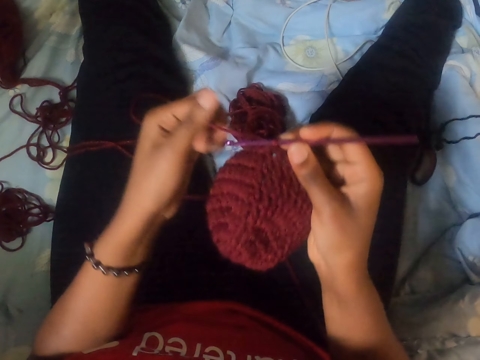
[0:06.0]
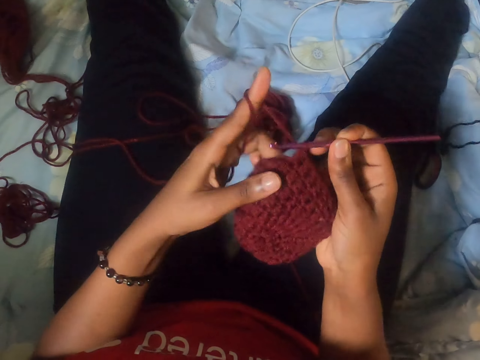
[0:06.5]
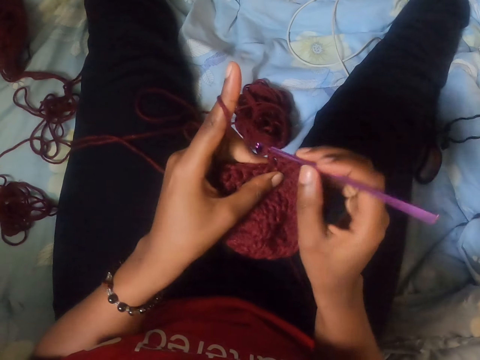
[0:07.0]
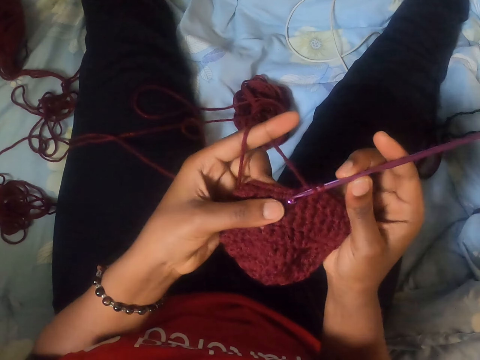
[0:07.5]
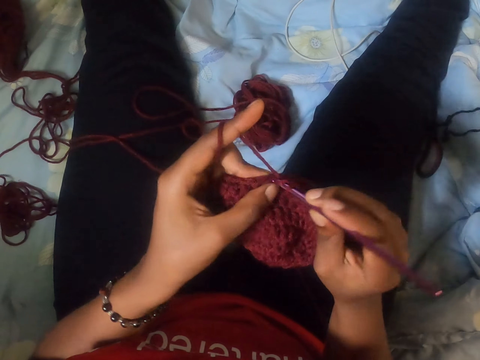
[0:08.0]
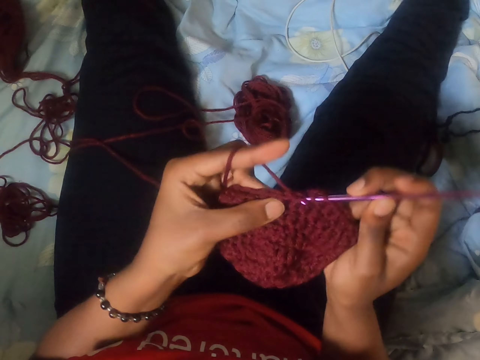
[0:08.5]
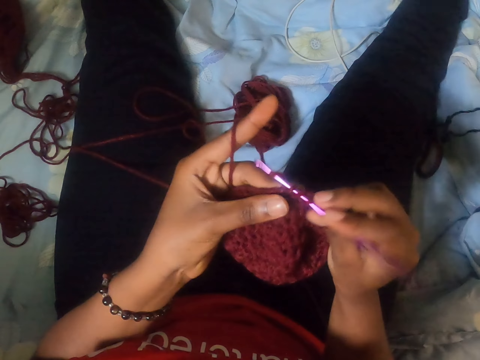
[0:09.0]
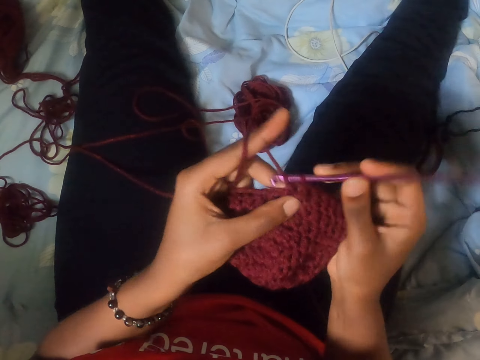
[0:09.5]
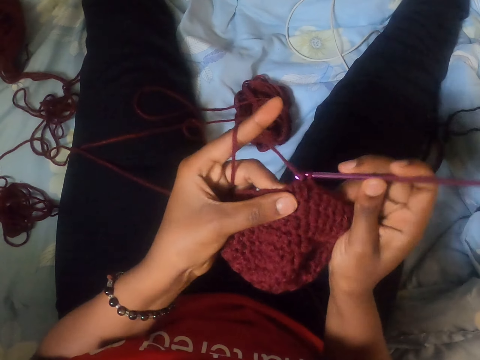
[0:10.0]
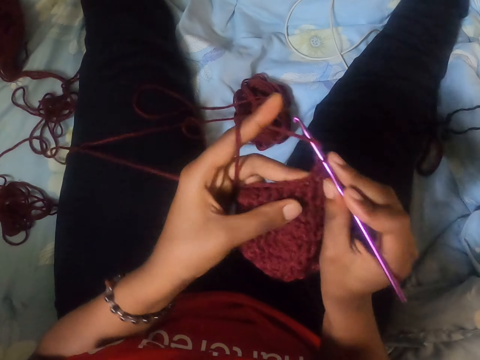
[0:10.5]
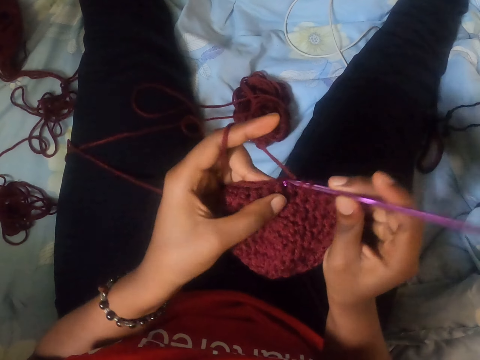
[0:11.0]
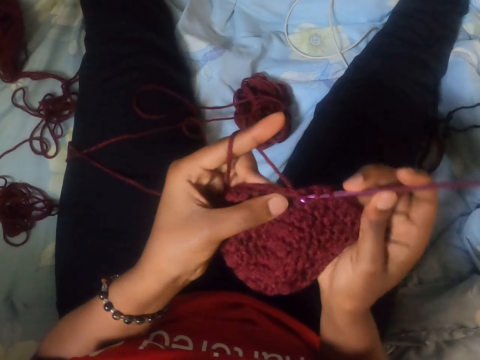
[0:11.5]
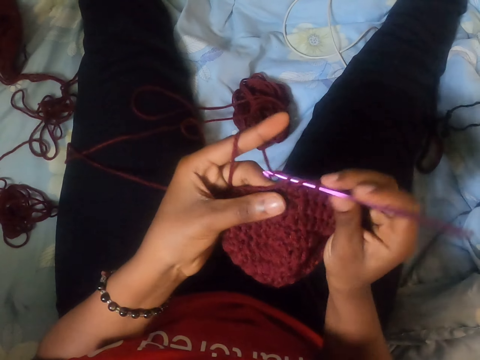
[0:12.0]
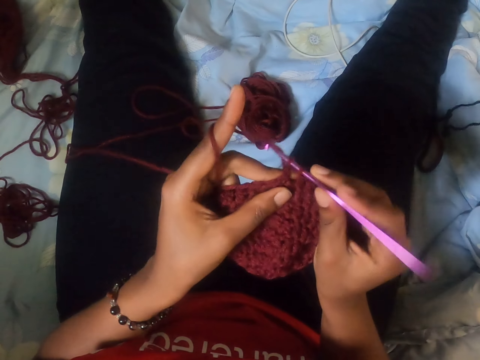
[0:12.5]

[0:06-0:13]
The camera wearer rolls the thread on the finger. She crochets the yarn with the crochet hook in her right hand.

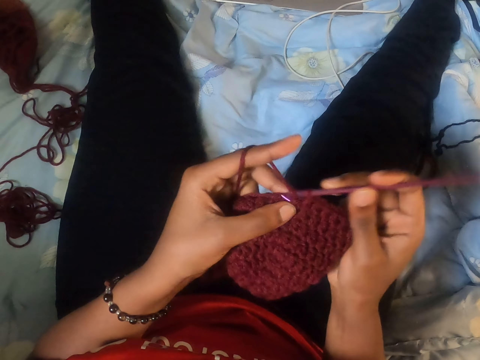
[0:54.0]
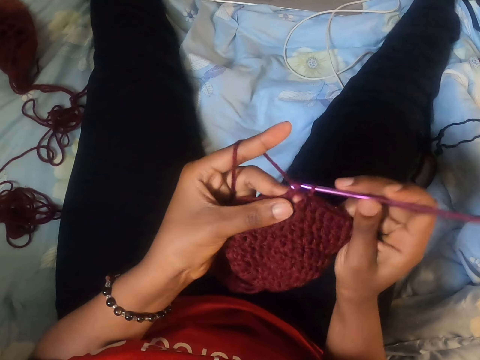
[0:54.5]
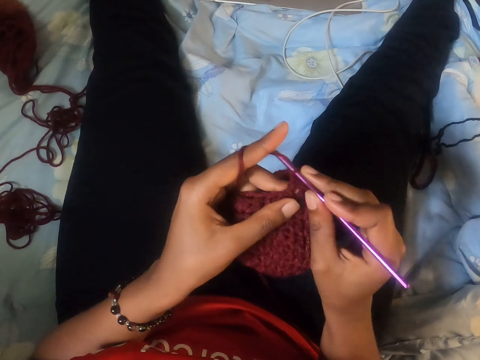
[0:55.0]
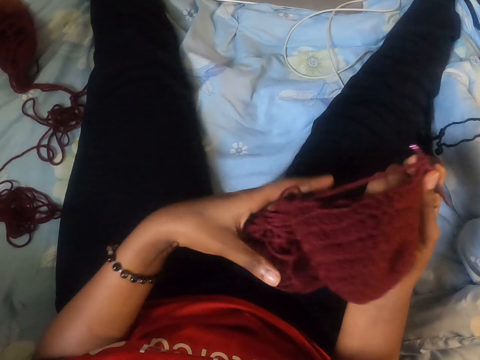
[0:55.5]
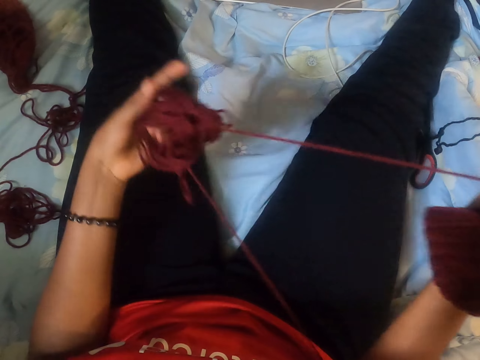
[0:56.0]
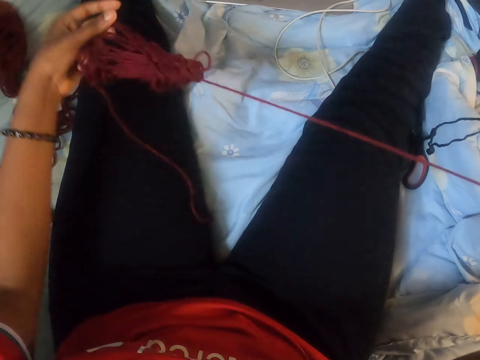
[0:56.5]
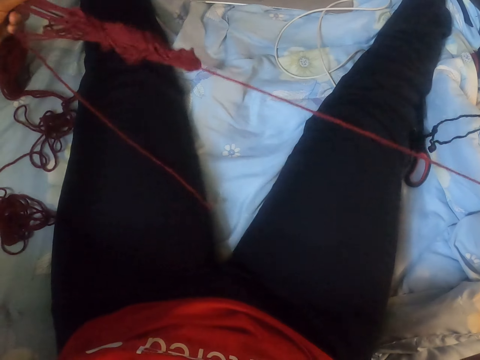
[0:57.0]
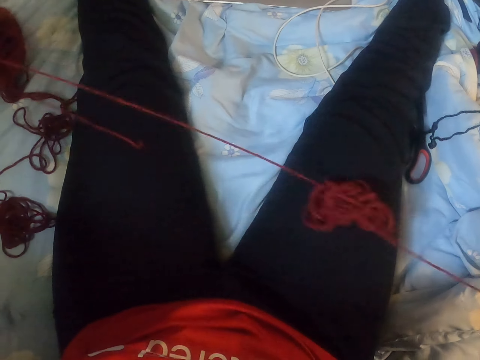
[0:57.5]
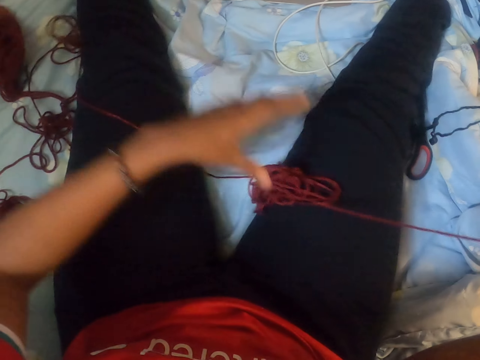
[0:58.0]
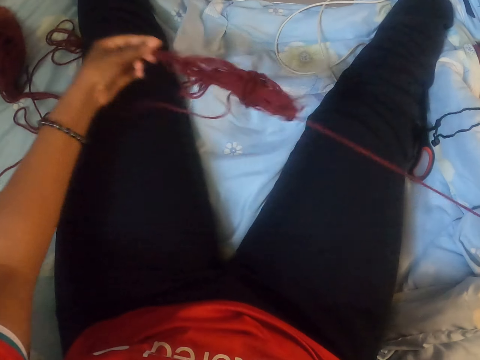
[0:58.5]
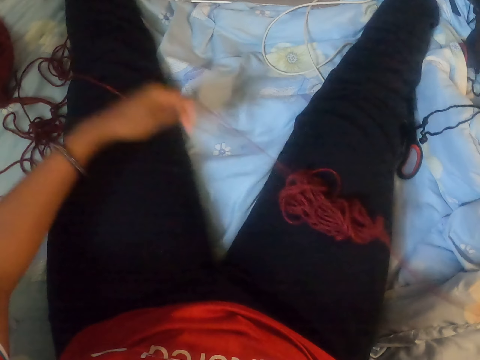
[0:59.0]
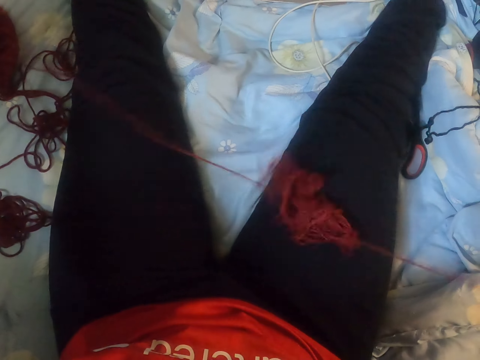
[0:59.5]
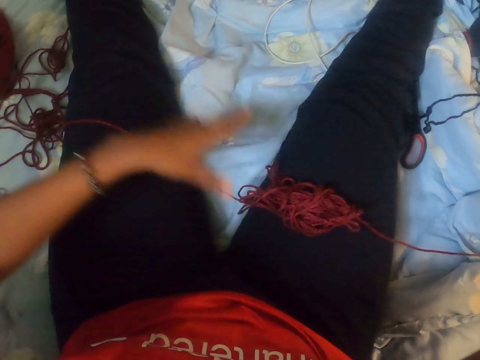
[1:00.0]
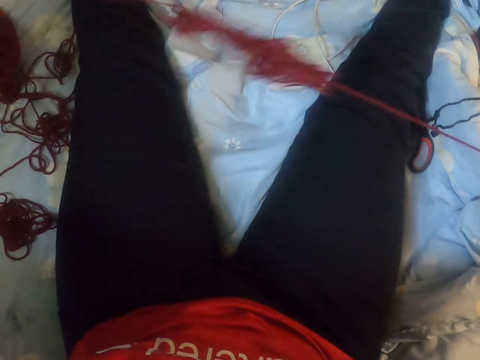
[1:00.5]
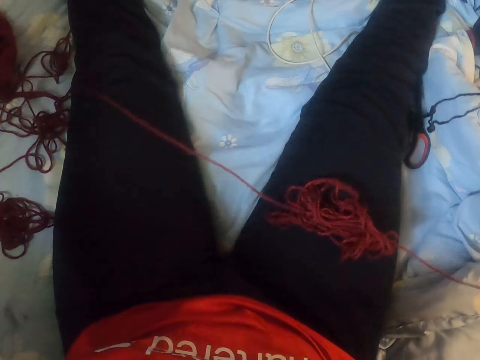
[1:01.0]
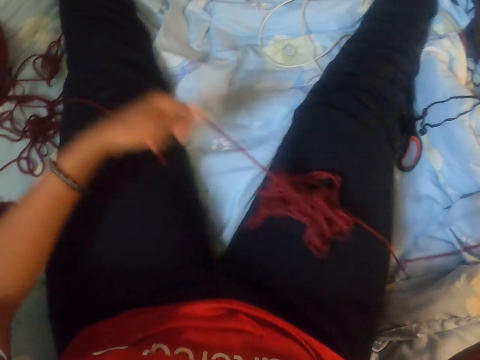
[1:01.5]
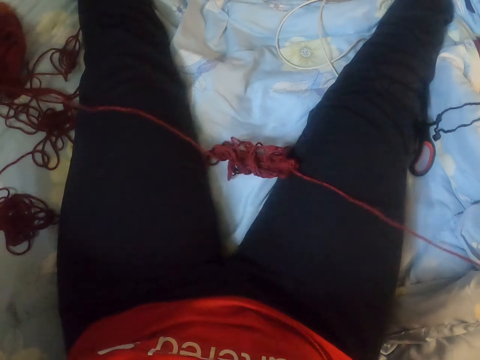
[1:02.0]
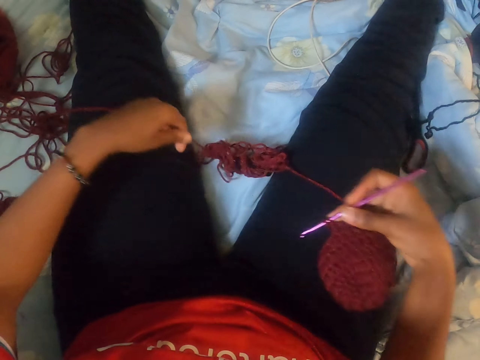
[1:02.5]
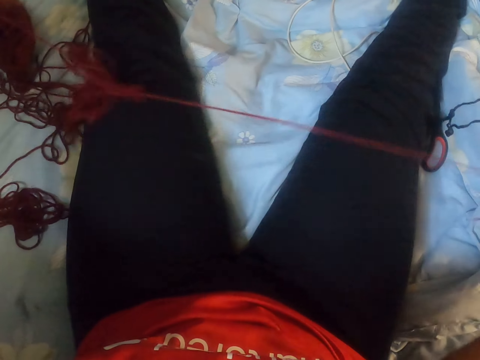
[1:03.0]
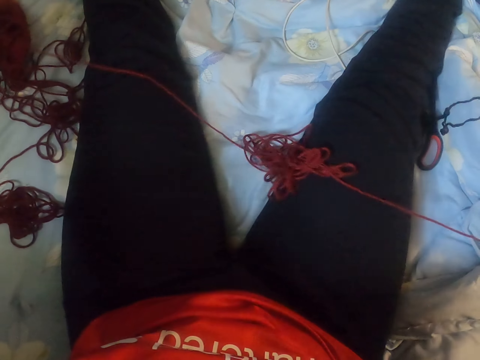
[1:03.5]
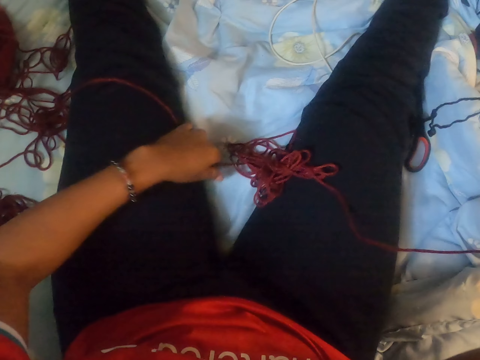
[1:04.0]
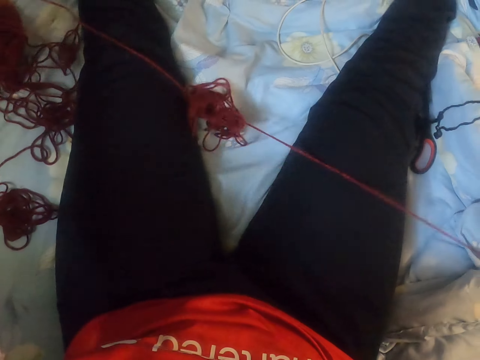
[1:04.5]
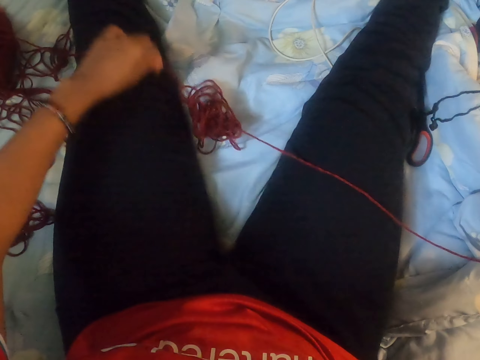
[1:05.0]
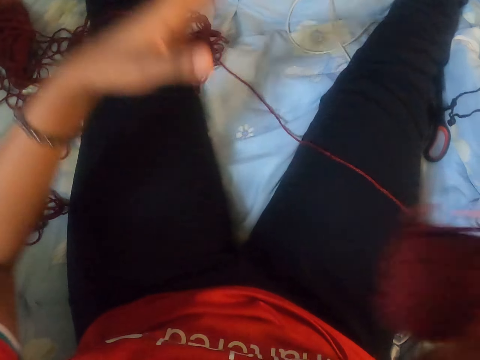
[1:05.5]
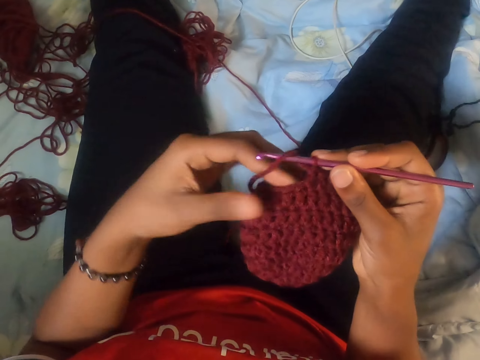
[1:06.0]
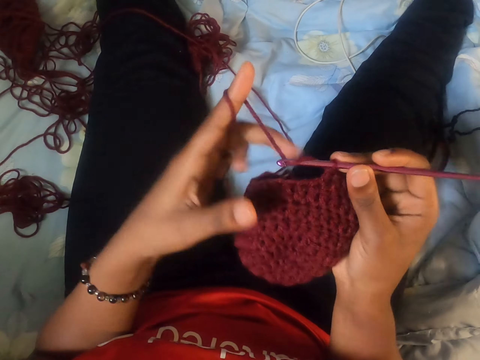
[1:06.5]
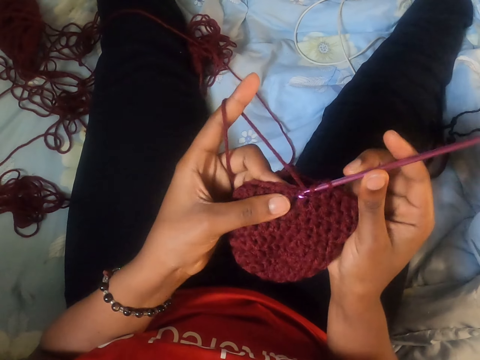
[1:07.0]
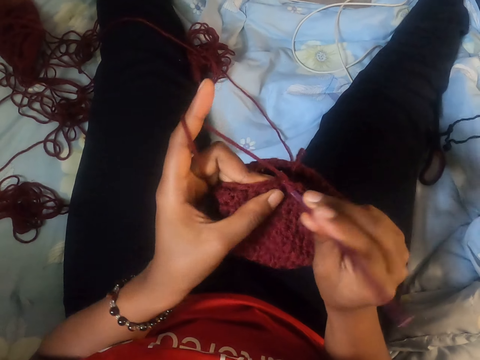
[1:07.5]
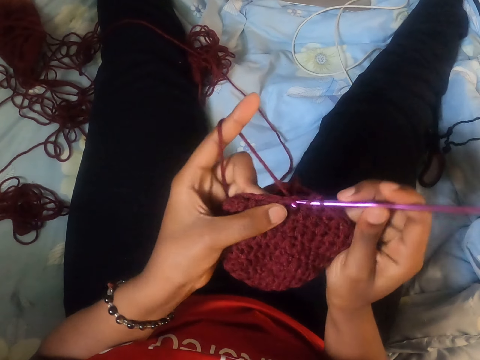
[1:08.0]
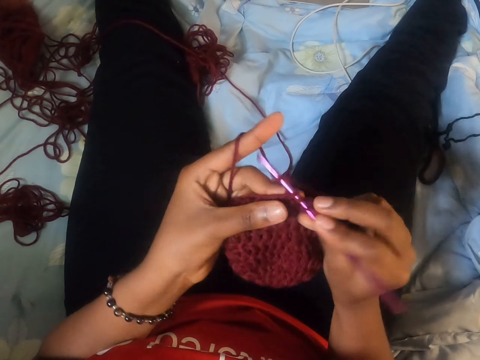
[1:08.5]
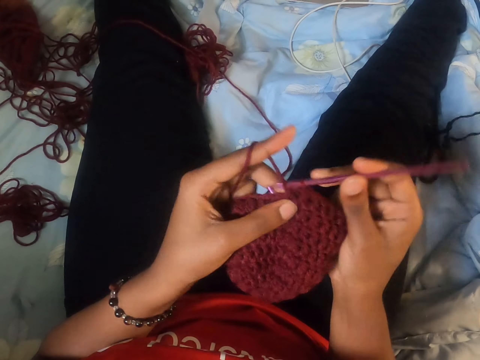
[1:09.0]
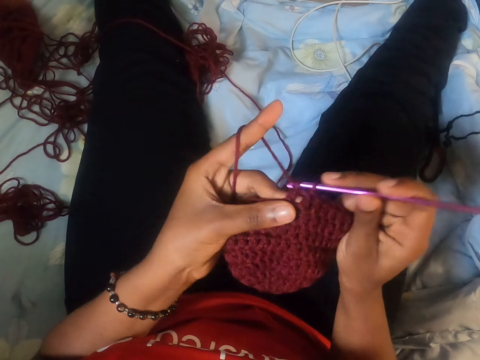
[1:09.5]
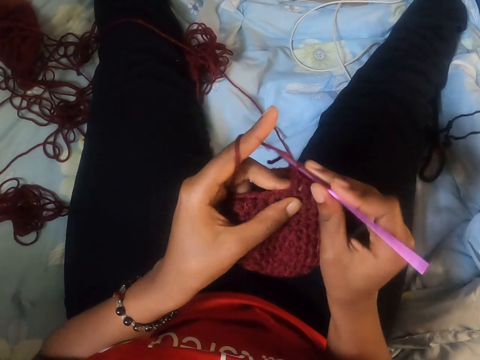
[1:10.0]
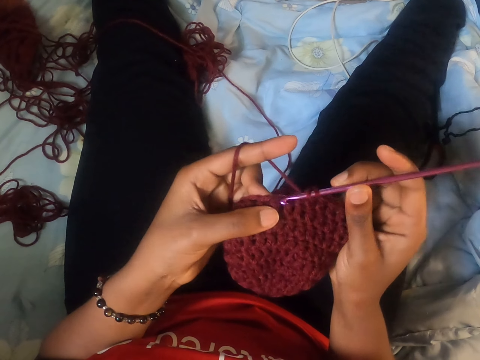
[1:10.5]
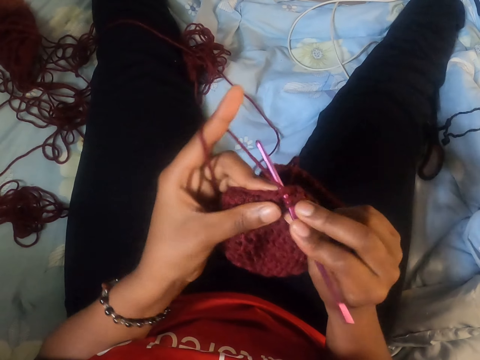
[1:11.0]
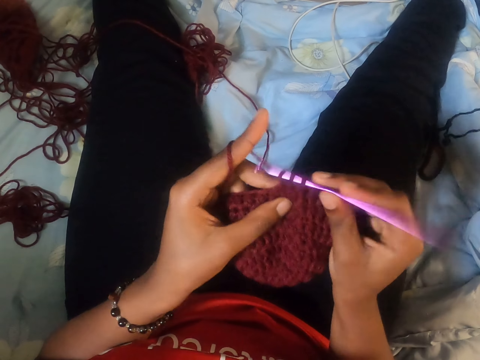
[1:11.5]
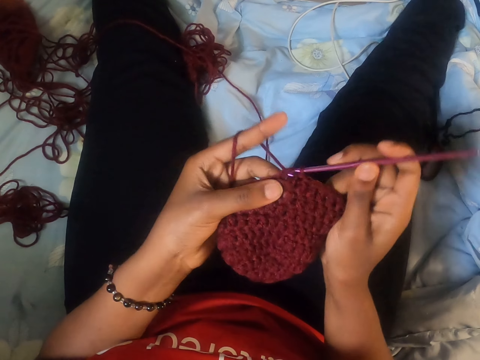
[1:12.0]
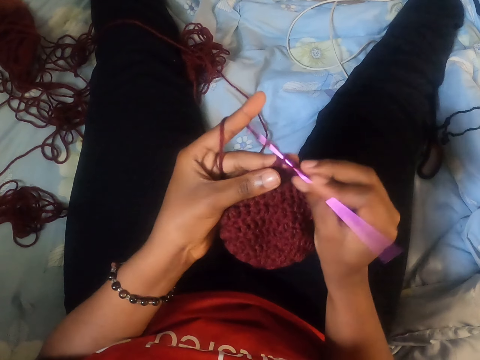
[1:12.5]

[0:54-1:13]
The camera wearer pulls the yarn with her left hand. She adjusts the thread. She rolls the yarn with her left index finger. She crochets the yarn with the crochet hook in her right hand.
